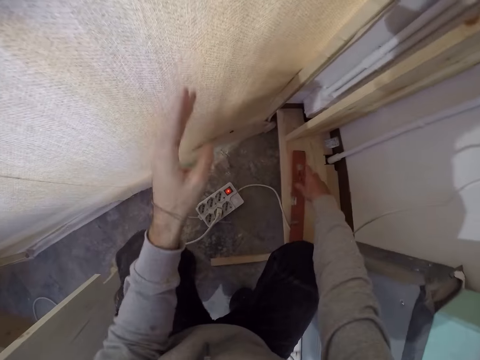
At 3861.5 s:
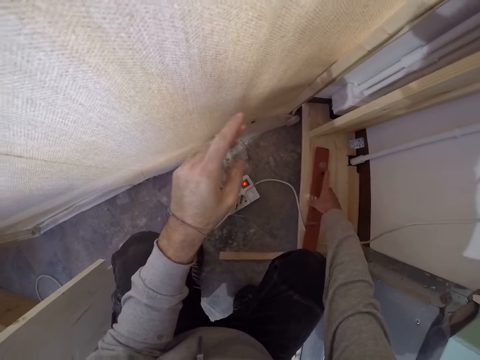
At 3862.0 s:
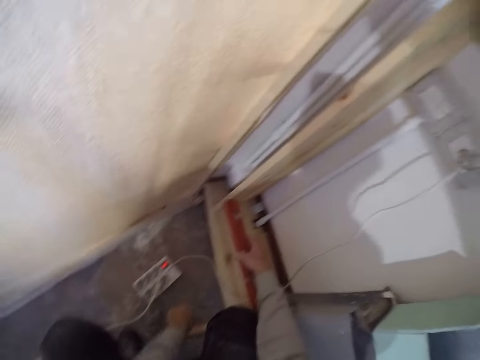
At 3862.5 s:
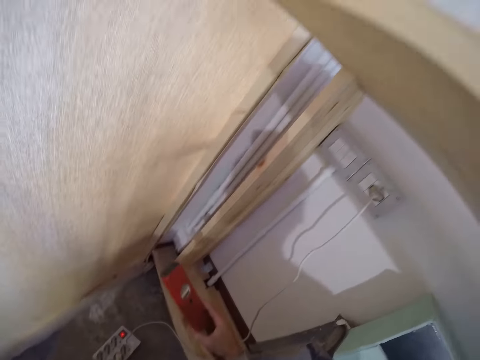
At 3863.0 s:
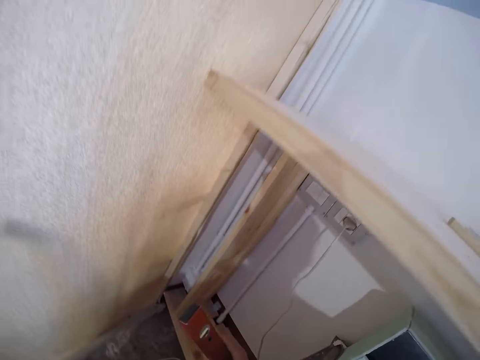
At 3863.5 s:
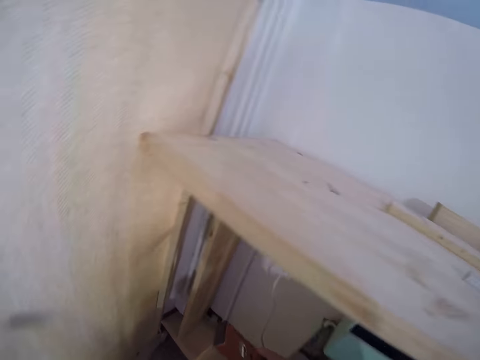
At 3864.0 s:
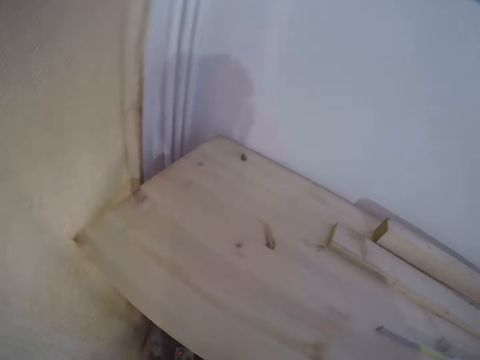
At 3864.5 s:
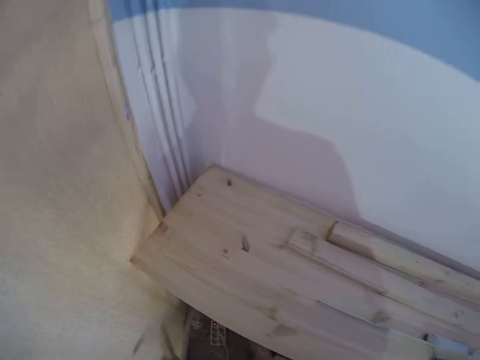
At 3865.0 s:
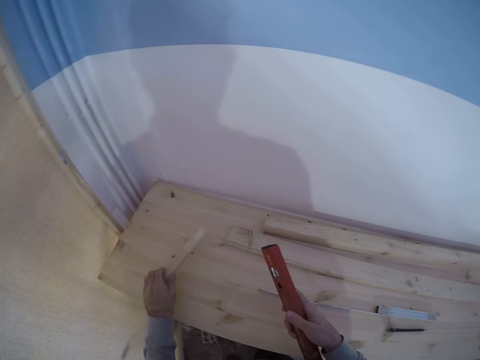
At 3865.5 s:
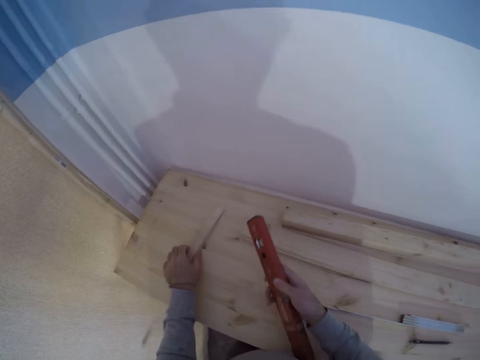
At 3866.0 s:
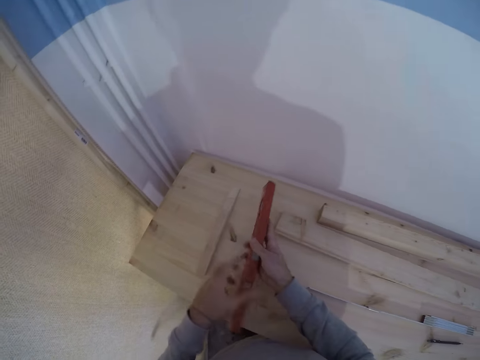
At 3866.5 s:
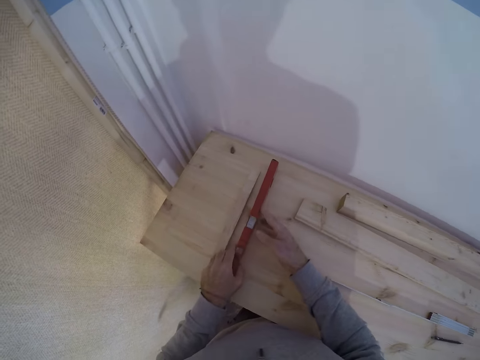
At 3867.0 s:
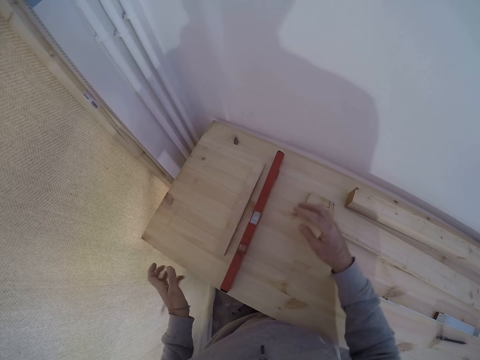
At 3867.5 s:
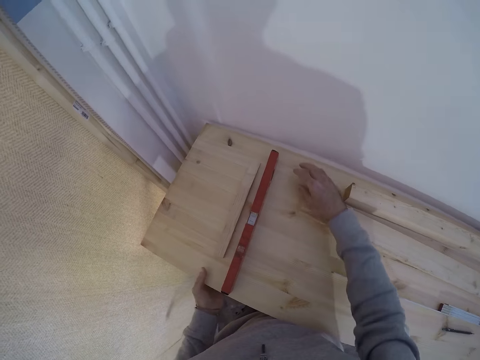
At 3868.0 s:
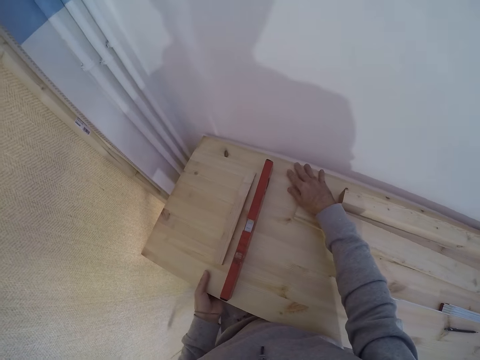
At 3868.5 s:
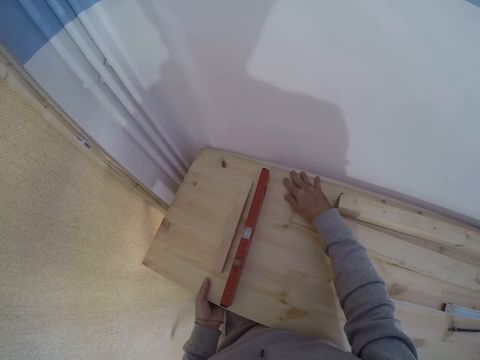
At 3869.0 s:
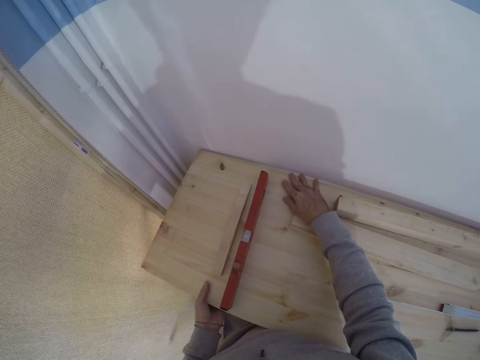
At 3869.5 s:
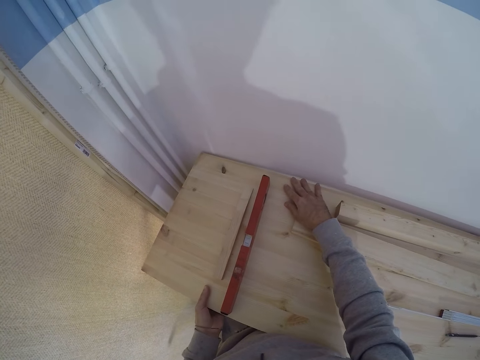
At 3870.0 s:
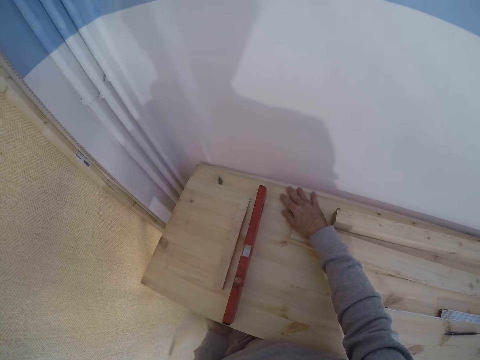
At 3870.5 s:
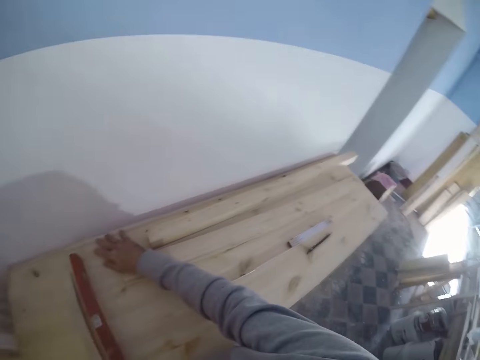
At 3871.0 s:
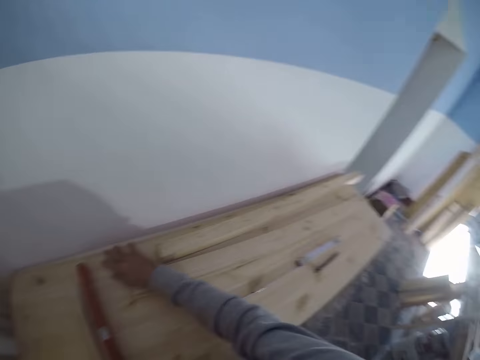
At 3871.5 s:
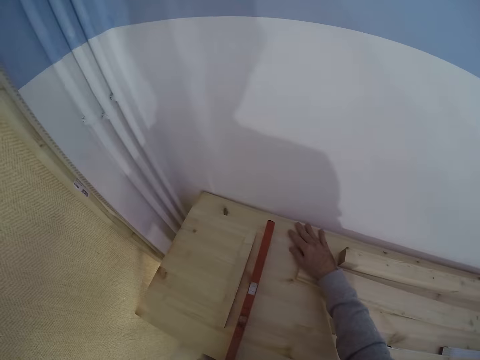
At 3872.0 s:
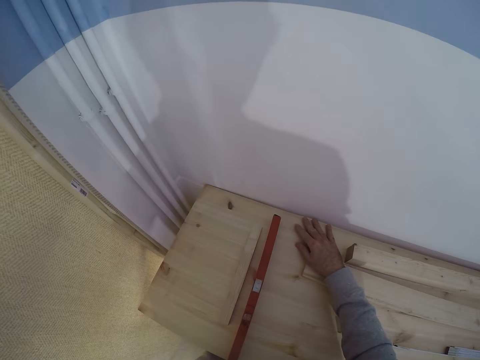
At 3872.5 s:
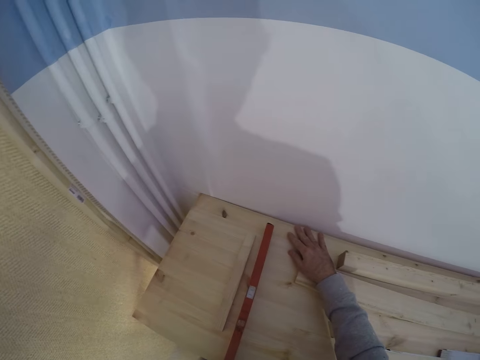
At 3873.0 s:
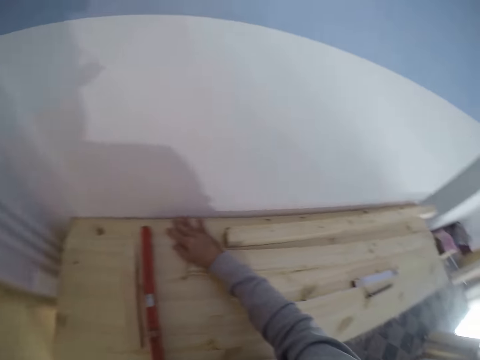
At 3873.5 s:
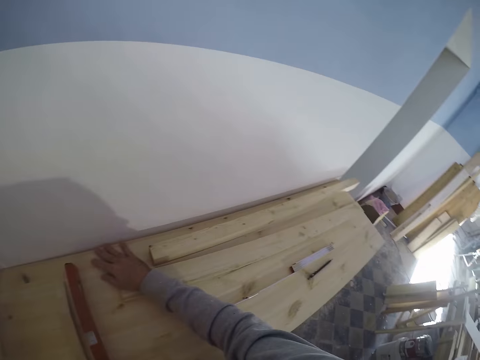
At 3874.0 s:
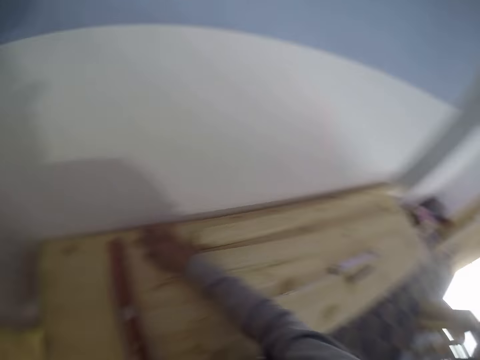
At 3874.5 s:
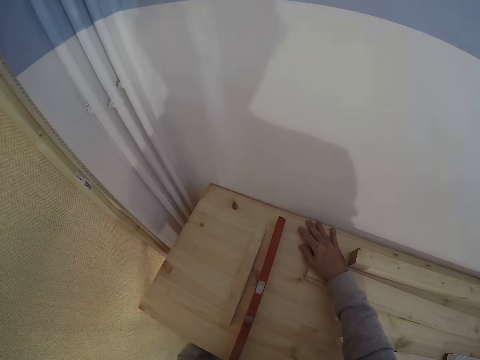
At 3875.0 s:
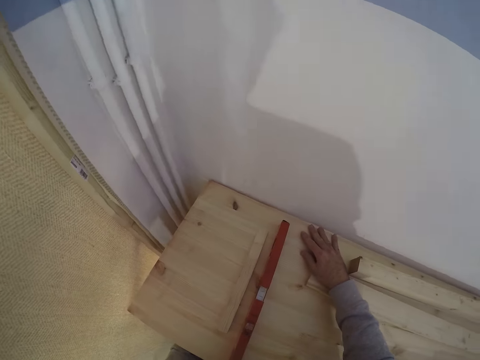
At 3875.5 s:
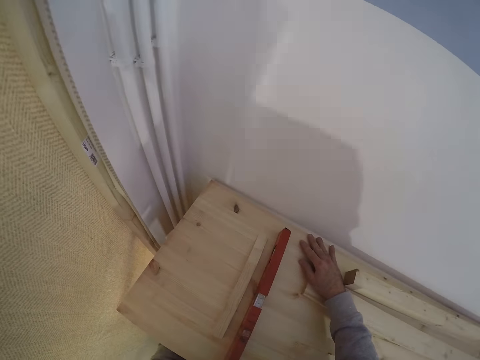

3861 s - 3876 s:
The camera wearer picks up the spirit level from the bench with his right hand. He picks up the wood from the floor with his left hand. He drops the wood on the bench with his left hand. He drops the spirit level on the bench with his left hand. He moves the bench with both hands. He holds the wood with the right hand.

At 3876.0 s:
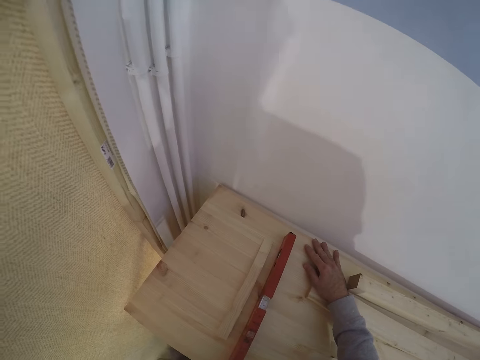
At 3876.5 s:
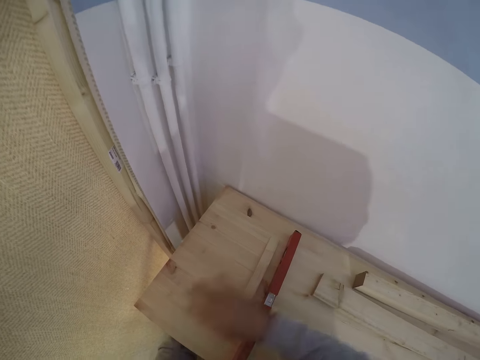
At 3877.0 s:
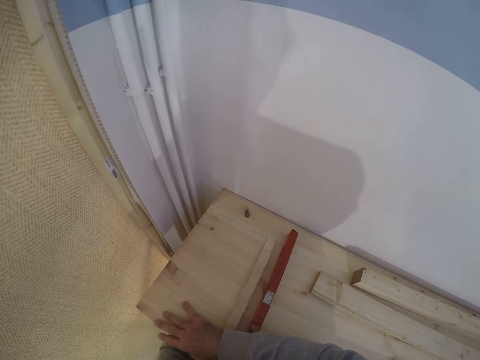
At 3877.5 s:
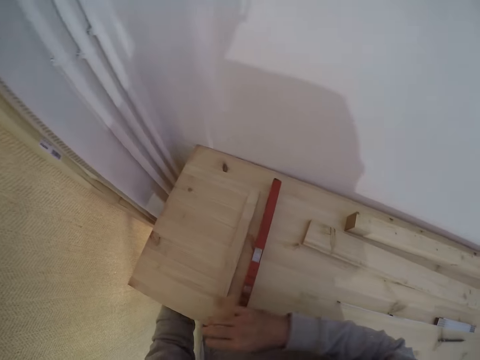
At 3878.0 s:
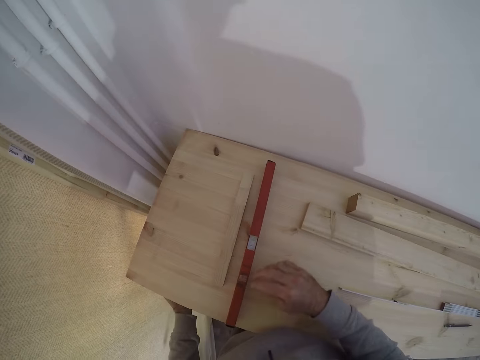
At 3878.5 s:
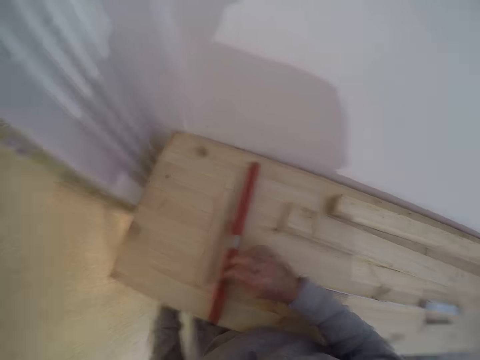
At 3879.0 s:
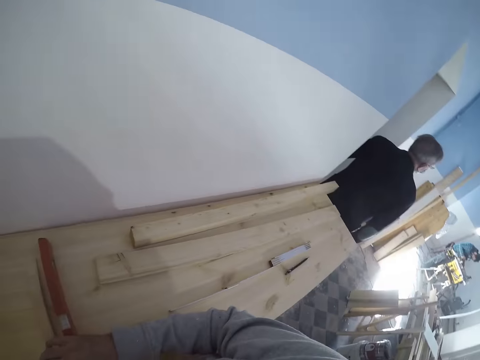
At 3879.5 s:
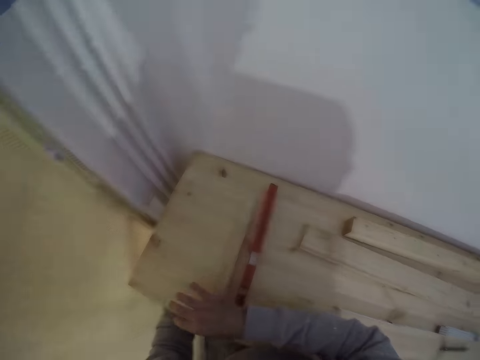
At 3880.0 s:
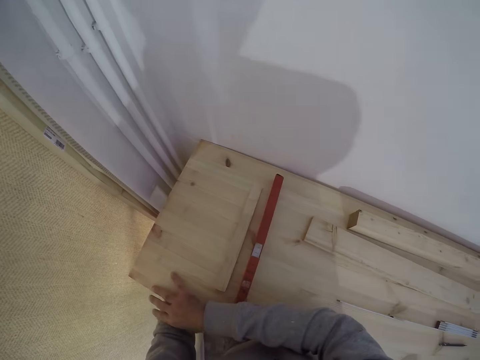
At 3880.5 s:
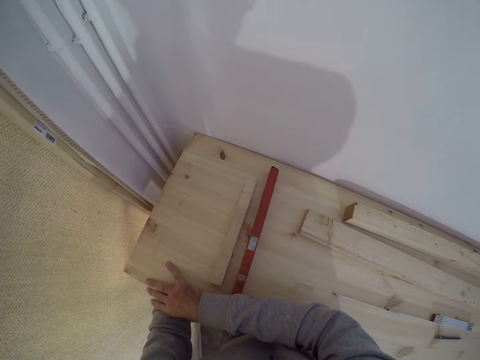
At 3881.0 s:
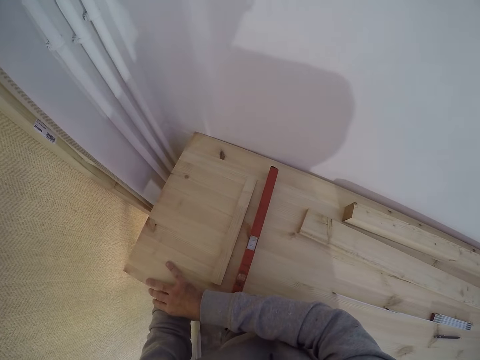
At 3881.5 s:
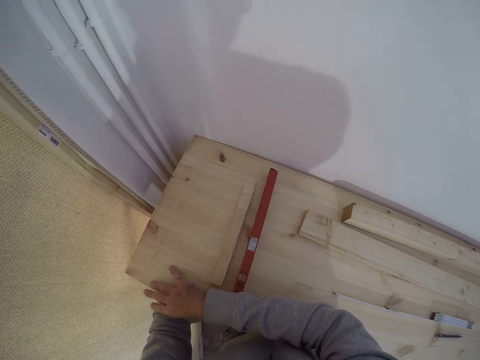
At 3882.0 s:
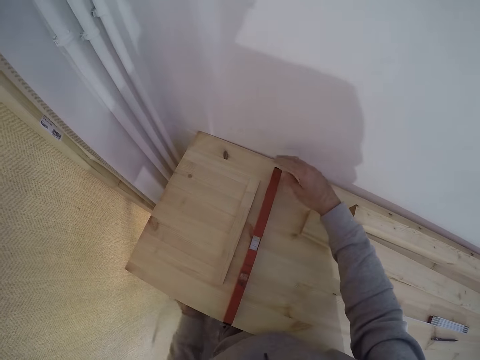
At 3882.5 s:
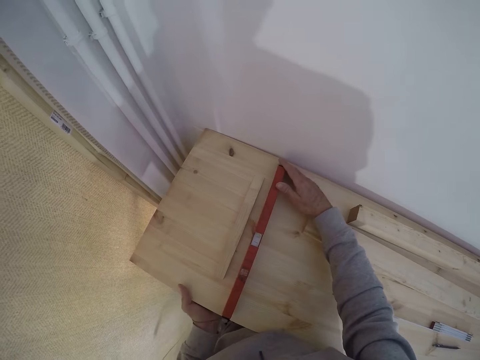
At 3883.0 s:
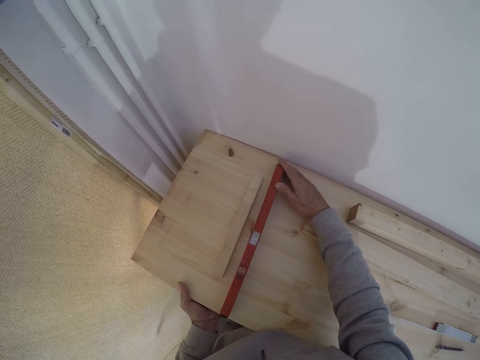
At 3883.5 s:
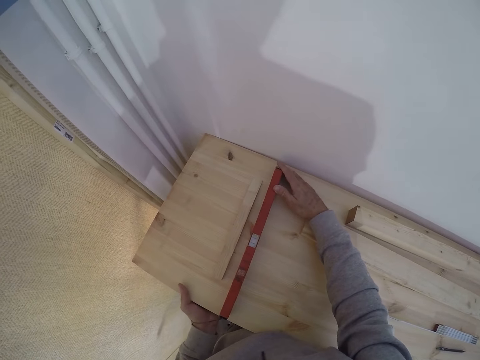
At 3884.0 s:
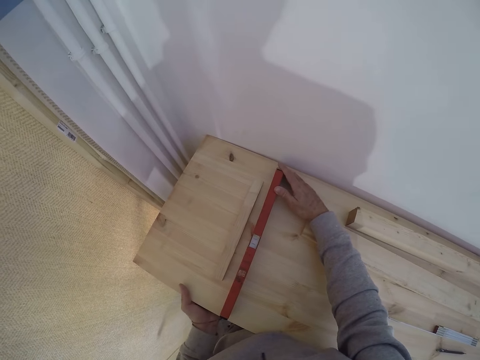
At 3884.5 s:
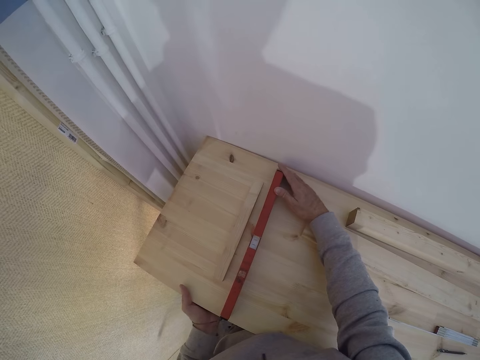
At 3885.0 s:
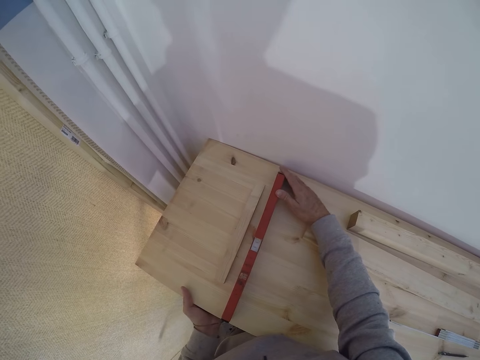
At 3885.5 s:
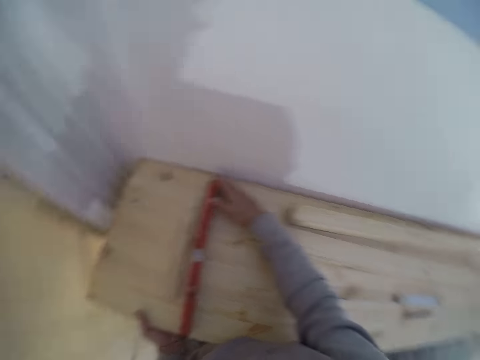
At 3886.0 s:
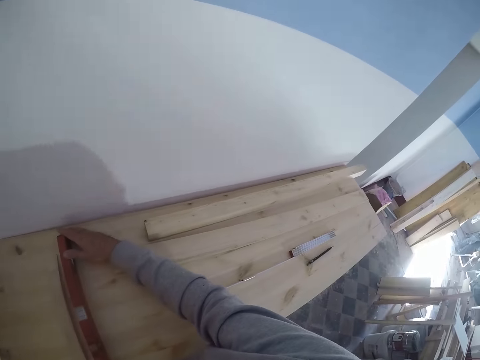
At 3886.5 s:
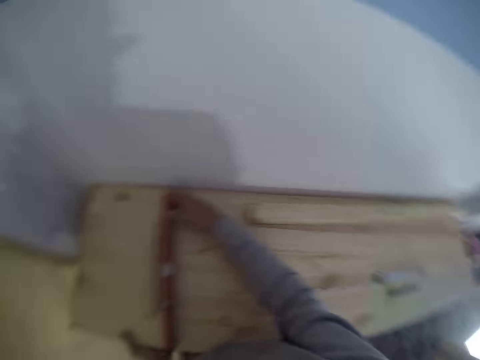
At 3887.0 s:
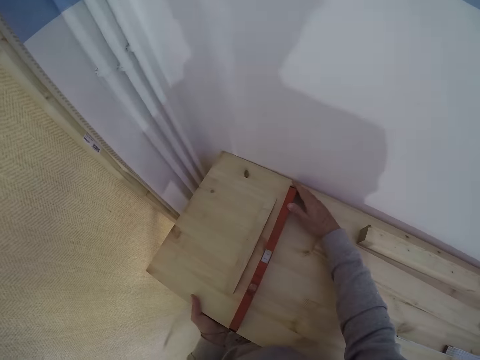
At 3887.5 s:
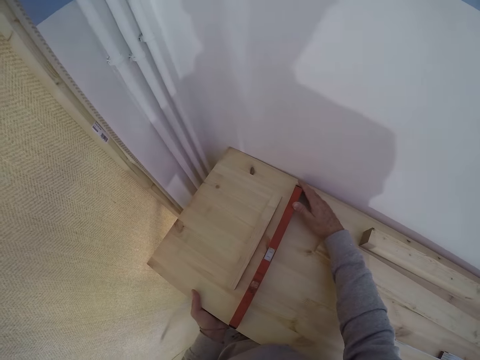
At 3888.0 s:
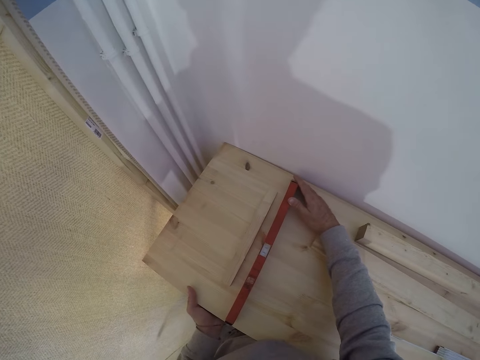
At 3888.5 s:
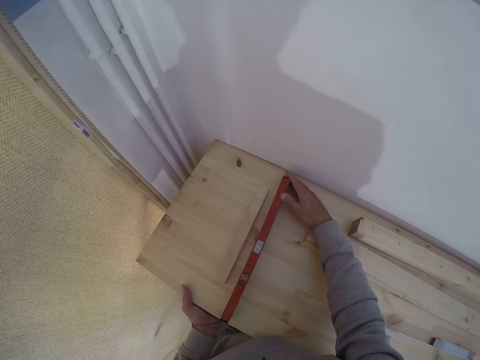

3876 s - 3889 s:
The camera wearer stares at the wood. They hold the level tool with the right hand. They stare at the wood.
